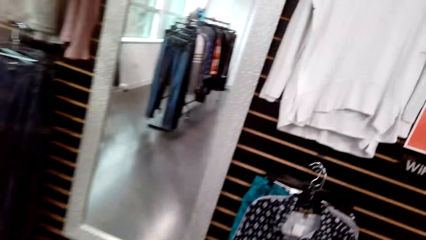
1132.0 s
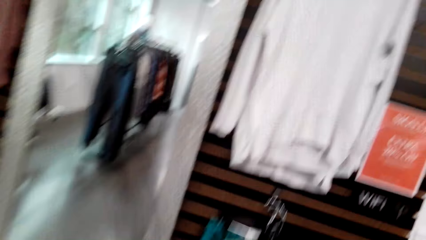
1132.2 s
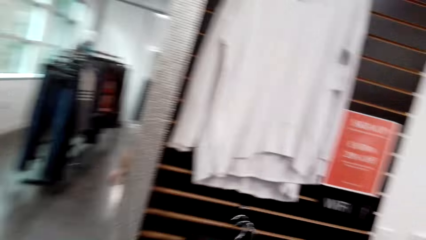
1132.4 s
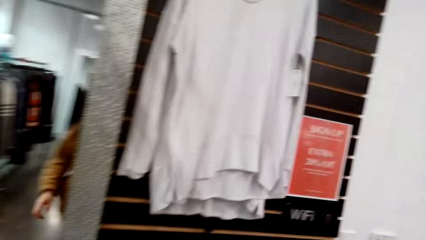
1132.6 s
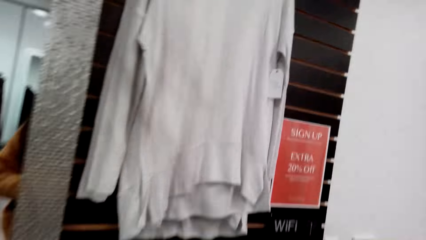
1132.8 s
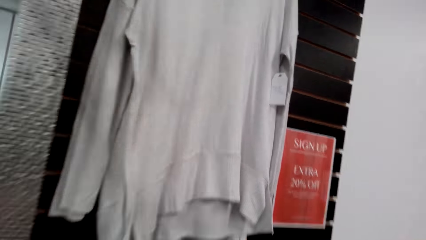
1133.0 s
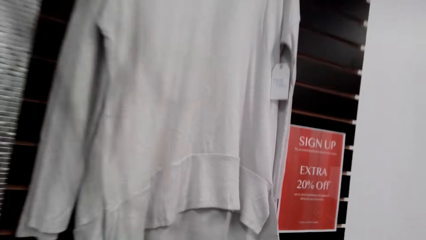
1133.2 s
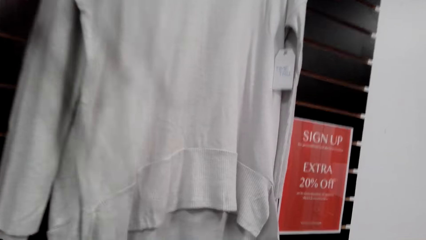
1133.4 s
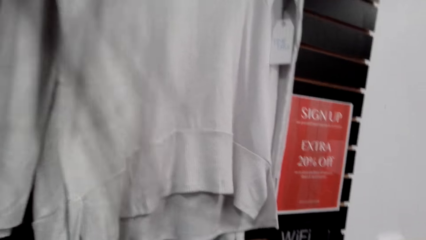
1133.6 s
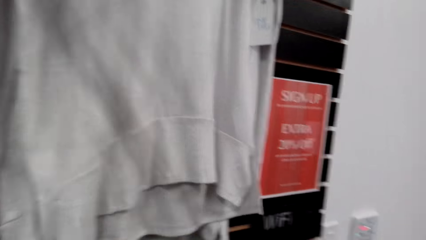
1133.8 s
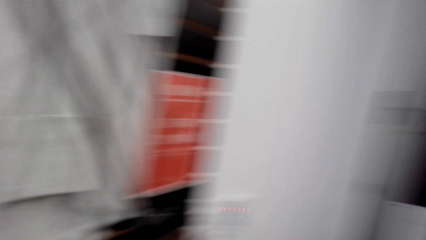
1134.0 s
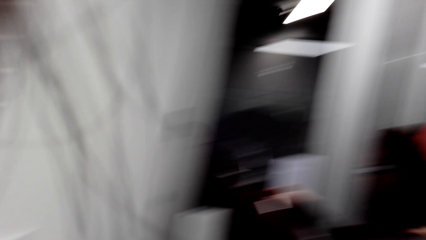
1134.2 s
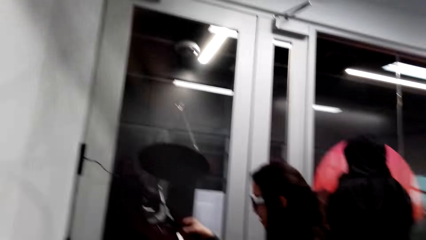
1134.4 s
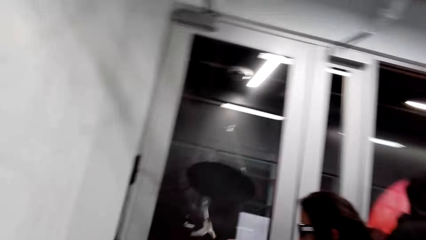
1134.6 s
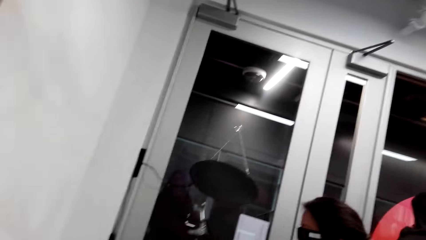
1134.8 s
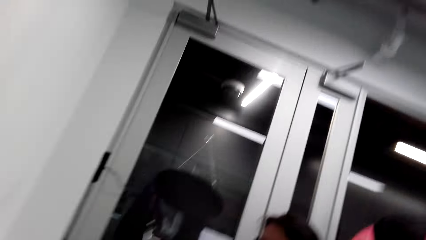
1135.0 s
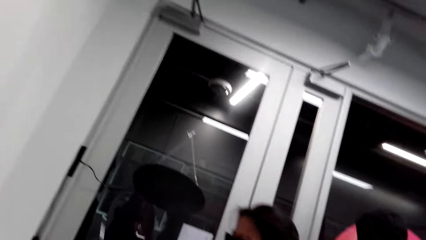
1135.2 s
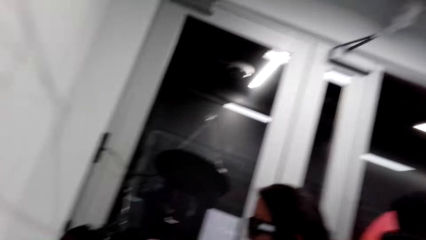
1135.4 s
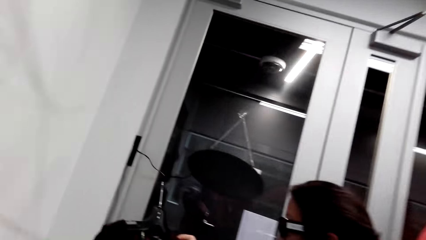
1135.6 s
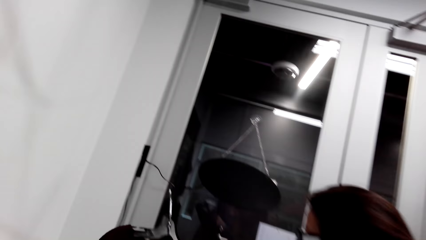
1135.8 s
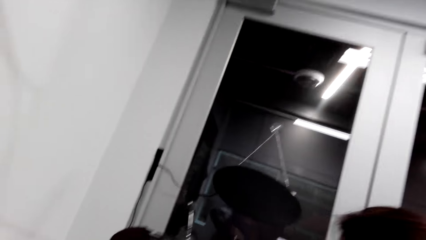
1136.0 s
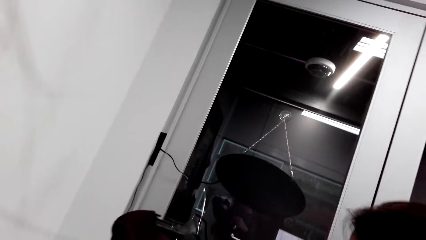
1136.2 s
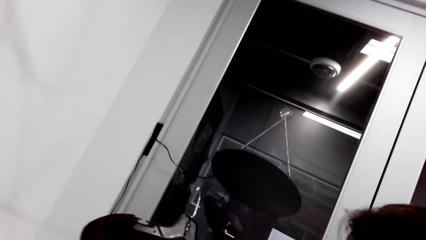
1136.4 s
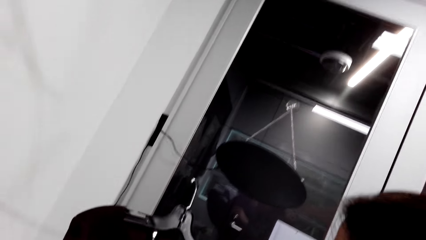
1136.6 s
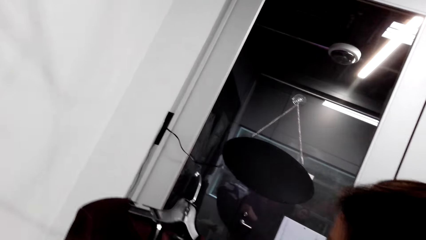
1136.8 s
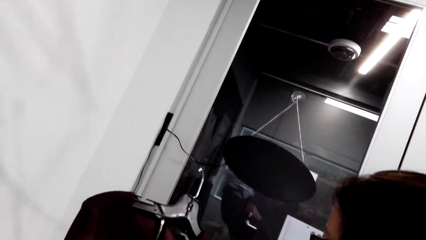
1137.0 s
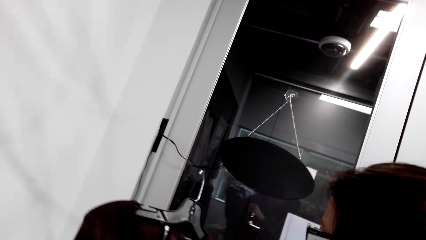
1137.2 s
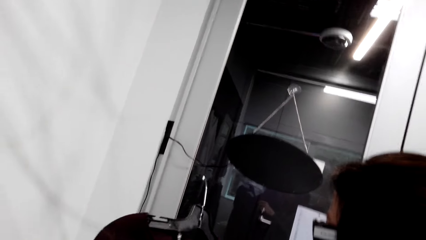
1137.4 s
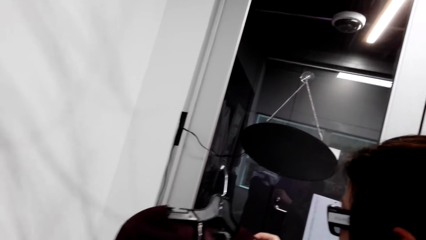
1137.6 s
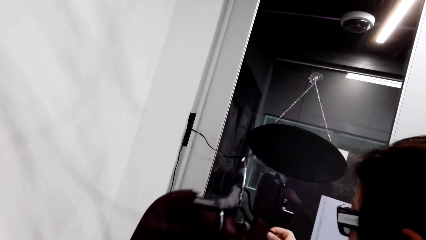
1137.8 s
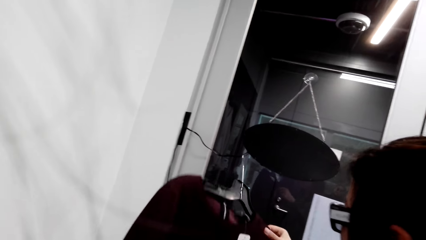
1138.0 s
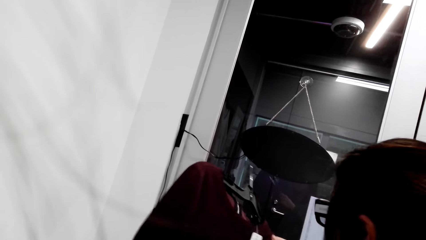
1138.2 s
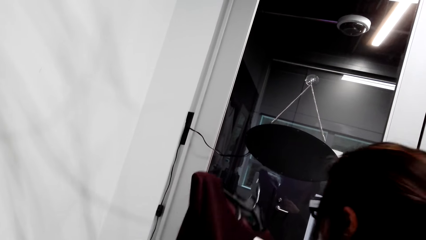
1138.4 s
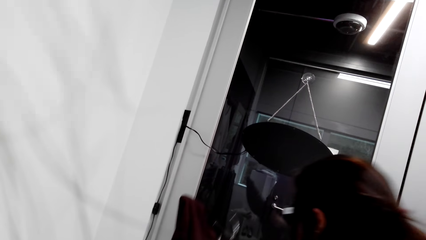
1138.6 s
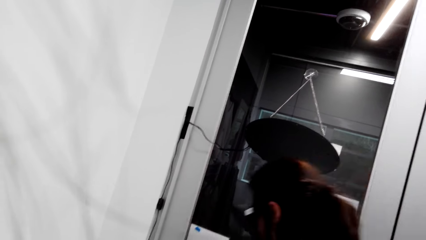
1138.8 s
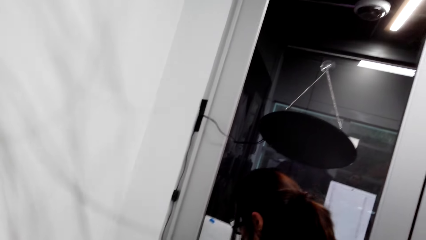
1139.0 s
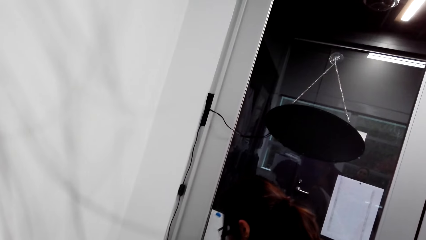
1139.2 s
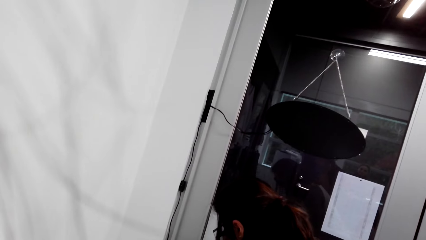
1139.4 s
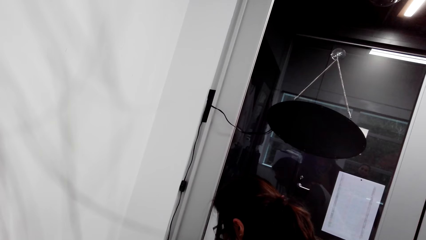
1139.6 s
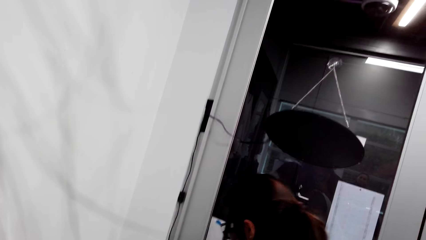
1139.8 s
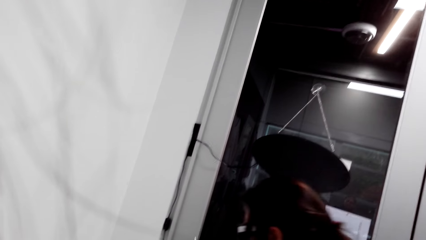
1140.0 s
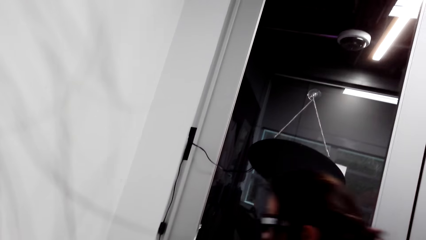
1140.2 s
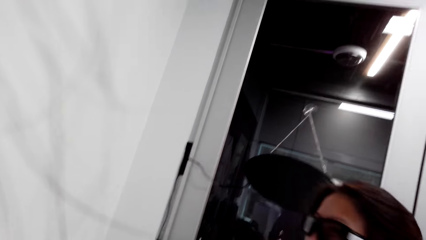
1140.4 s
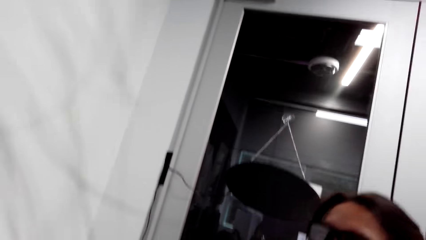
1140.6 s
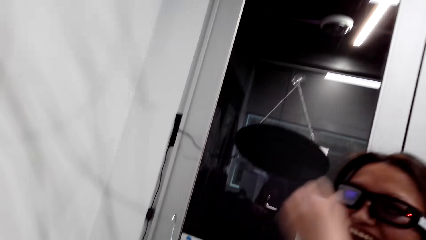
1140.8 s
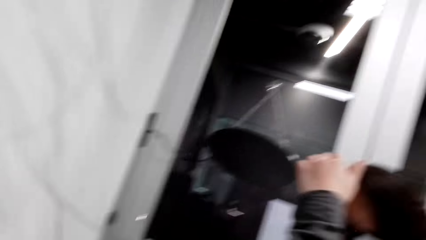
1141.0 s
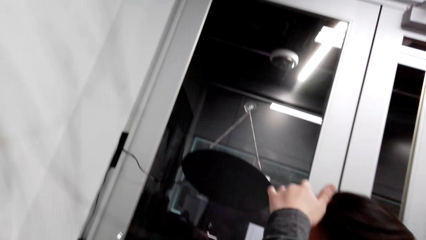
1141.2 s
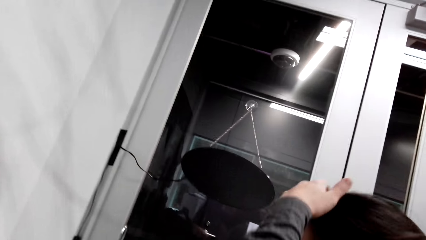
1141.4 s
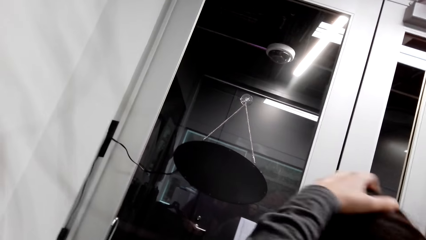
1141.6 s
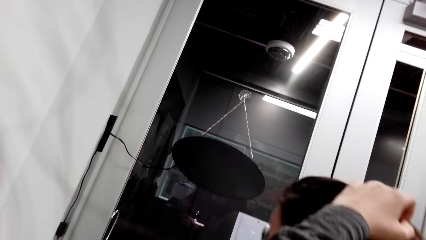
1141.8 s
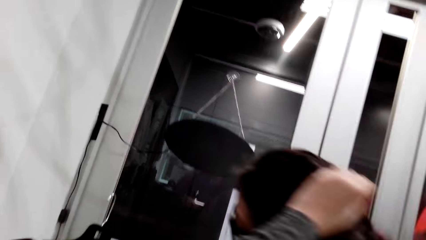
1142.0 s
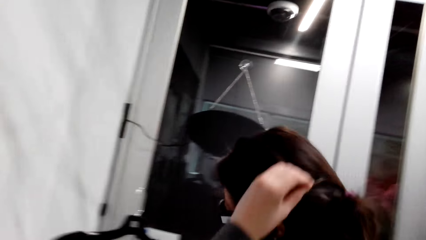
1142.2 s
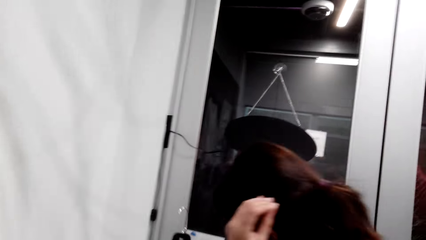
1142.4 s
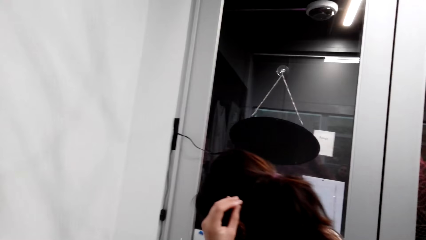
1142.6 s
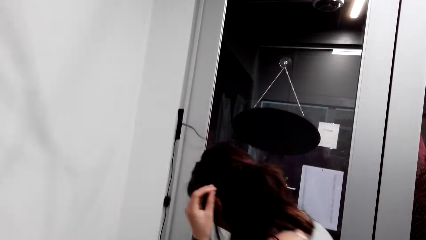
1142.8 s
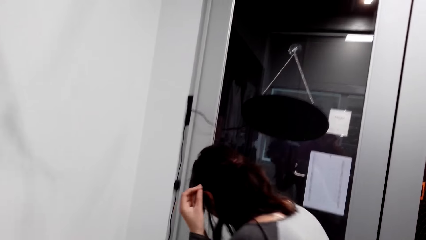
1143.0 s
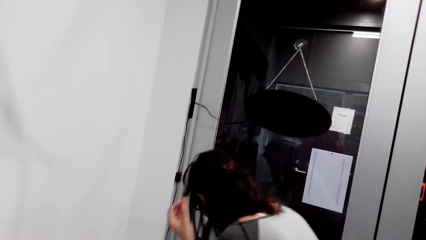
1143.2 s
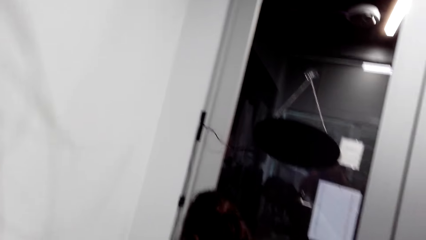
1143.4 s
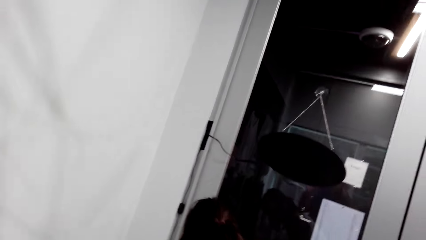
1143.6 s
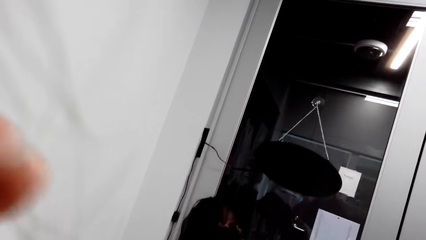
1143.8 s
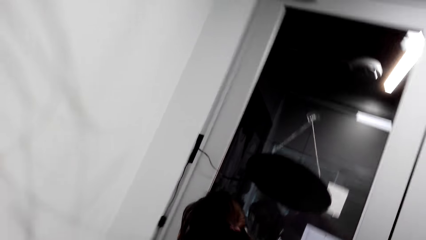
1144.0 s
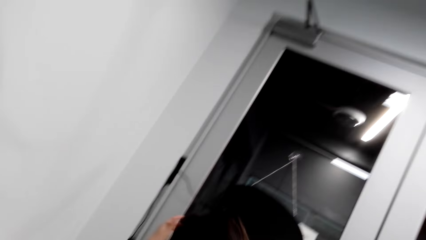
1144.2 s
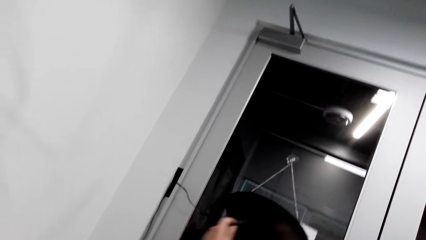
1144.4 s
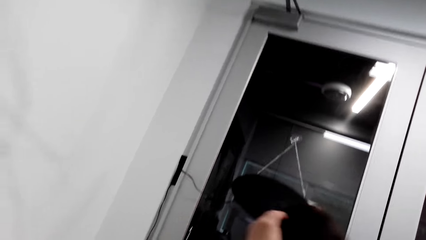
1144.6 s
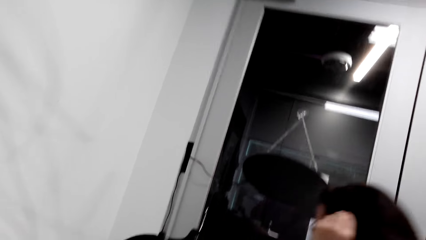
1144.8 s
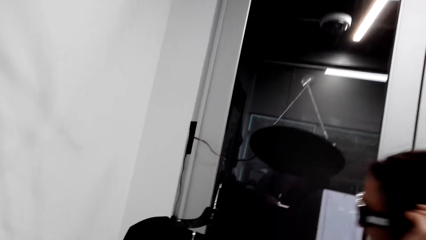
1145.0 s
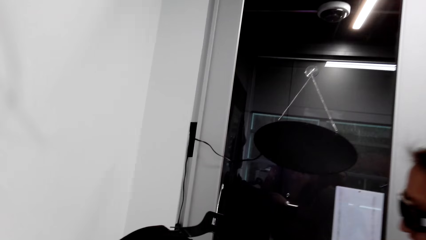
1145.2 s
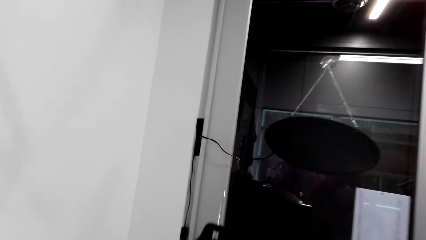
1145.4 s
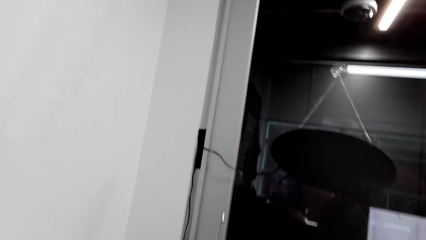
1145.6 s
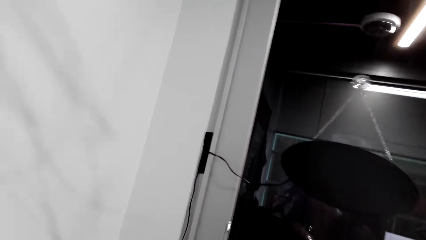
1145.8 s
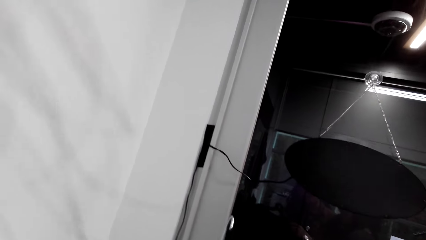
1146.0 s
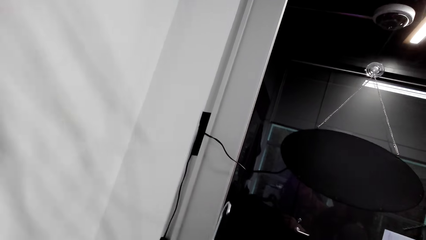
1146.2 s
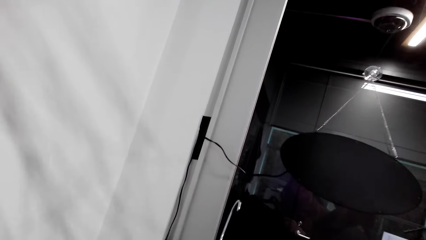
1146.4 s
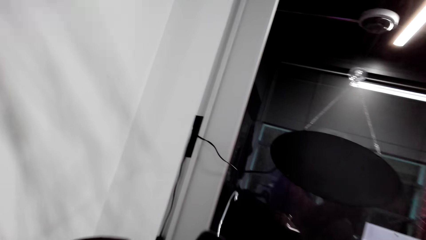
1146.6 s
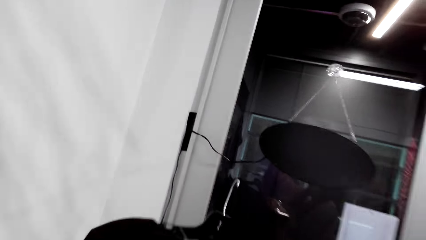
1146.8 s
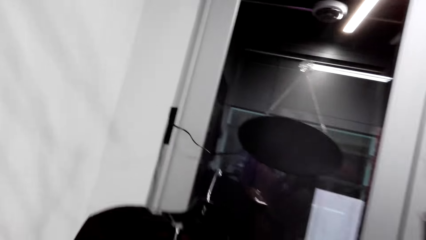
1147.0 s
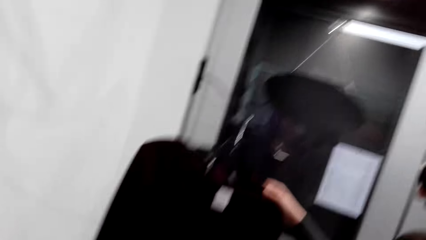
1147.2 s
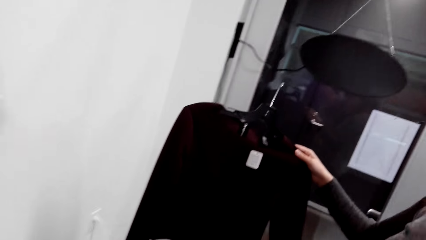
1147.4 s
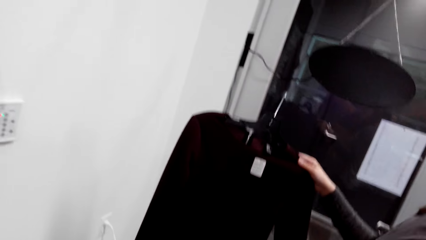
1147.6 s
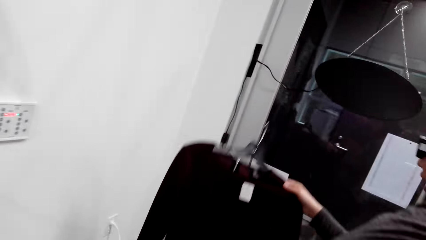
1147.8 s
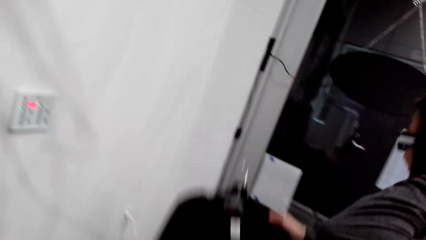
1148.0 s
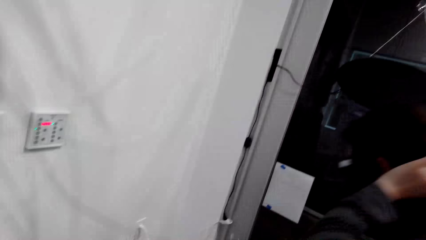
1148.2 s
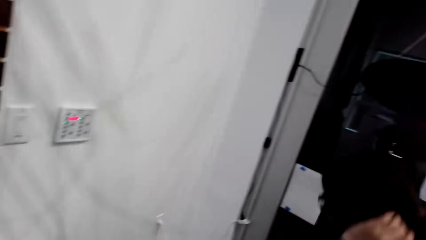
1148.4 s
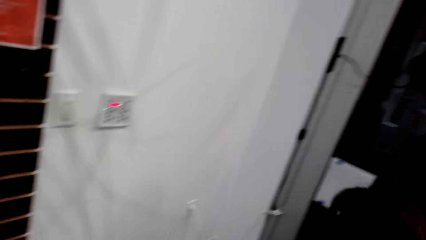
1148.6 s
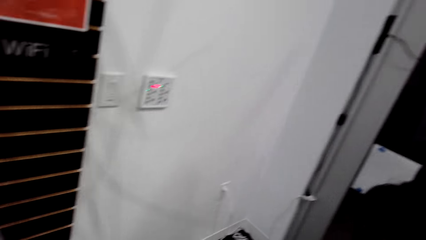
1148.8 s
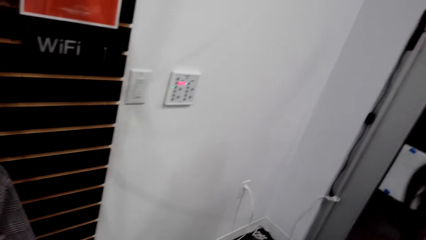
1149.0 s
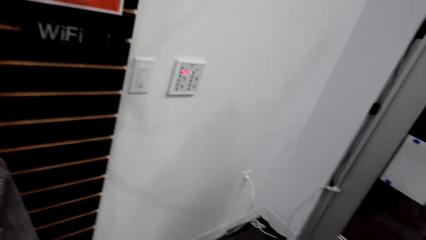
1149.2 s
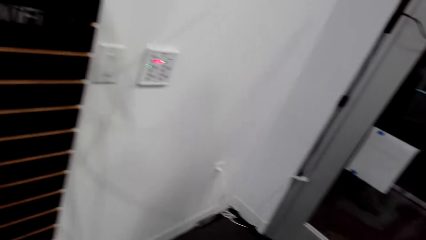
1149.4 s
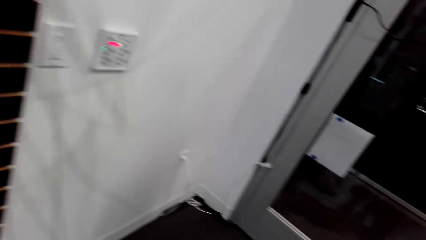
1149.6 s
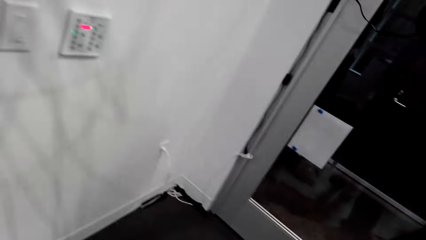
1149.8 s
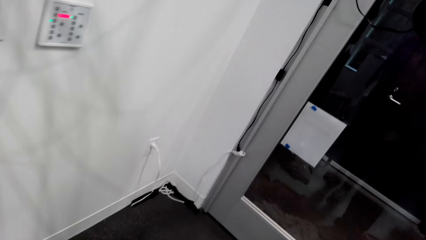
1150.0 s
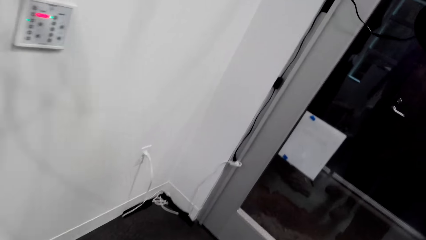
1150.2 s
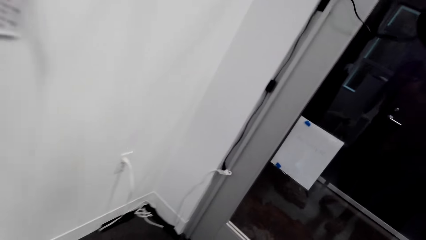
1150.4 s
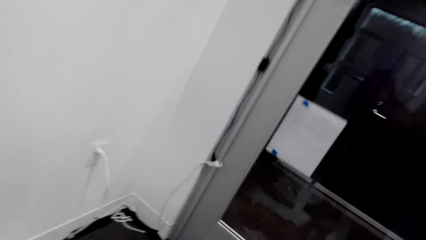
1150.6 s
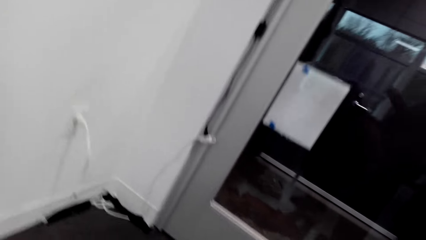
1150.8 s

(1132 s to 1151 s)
The camera wearer looks at the clothes. A man talks to the camera wearer. The camera wearer talks to the man. The man talks to the camera wearer. The camera wearer talks to the man. The man talks to the camera wearer. The camera wearer looks at the clothes. The man looks at the clothes. The camera wearer looks around.
